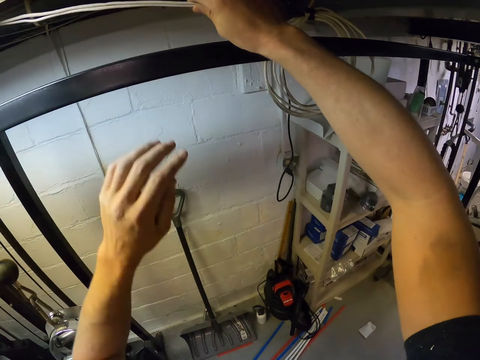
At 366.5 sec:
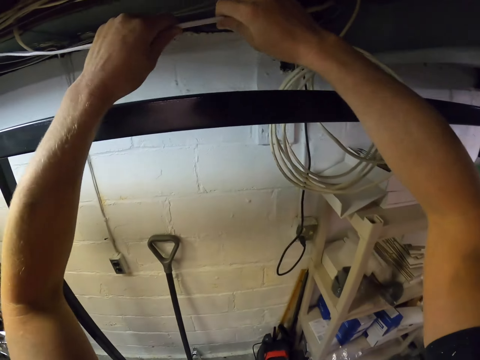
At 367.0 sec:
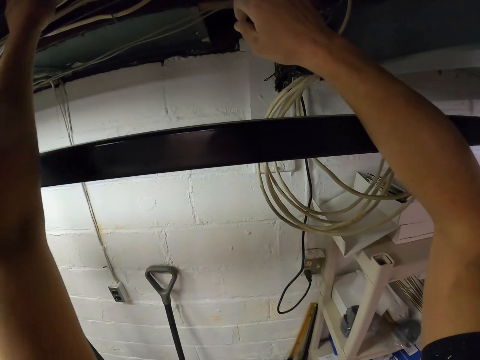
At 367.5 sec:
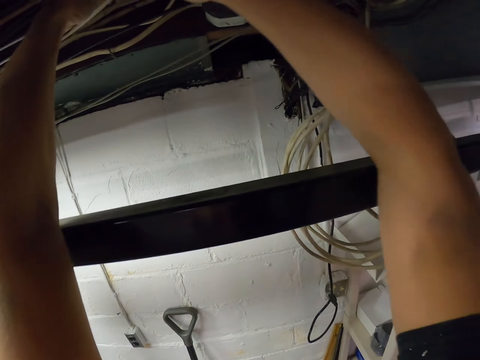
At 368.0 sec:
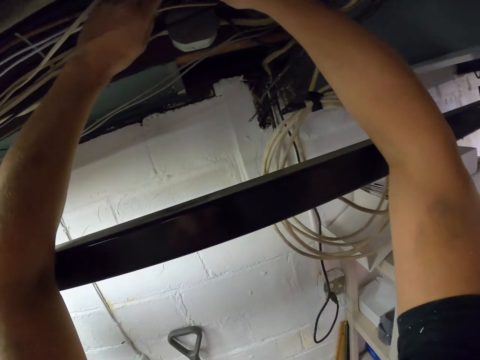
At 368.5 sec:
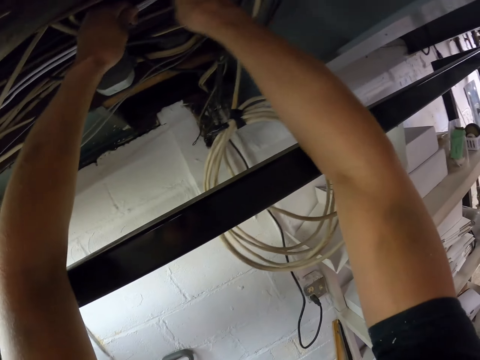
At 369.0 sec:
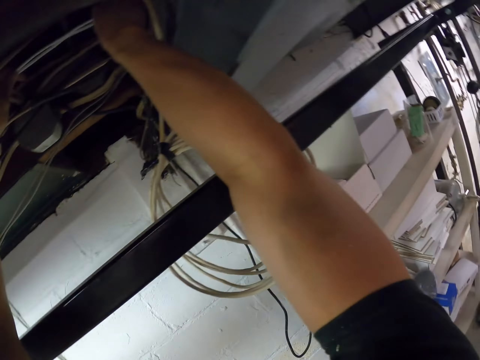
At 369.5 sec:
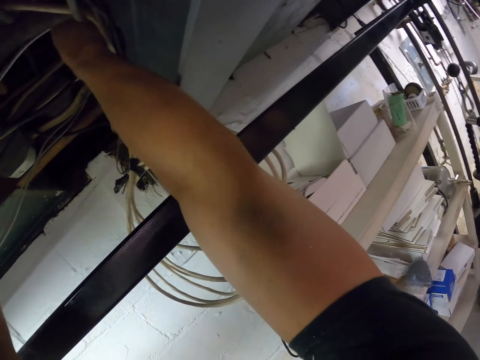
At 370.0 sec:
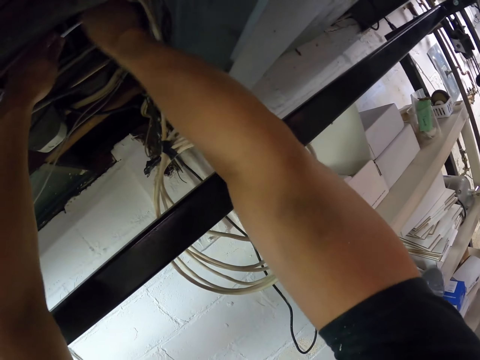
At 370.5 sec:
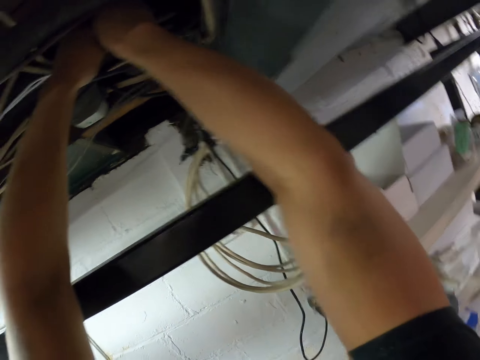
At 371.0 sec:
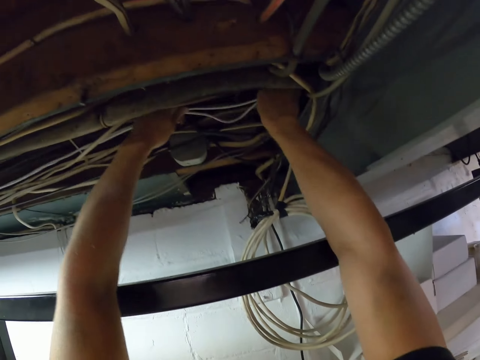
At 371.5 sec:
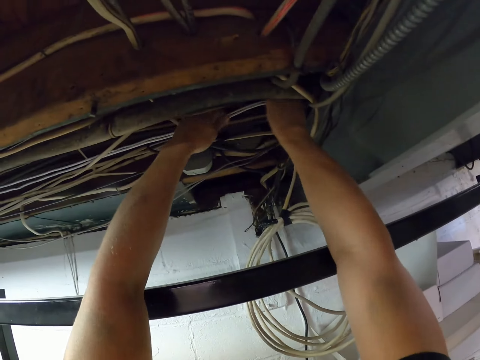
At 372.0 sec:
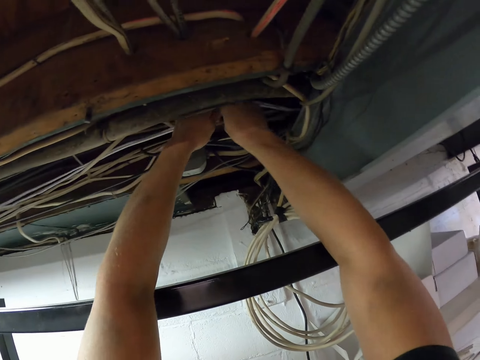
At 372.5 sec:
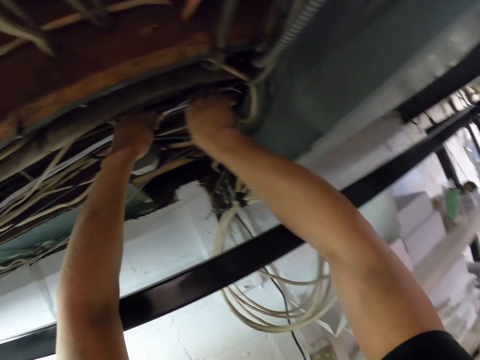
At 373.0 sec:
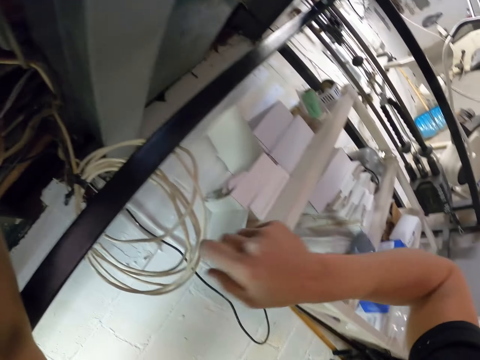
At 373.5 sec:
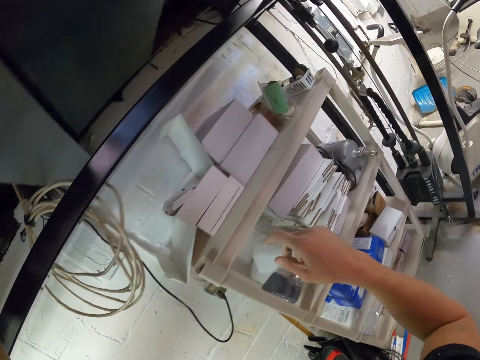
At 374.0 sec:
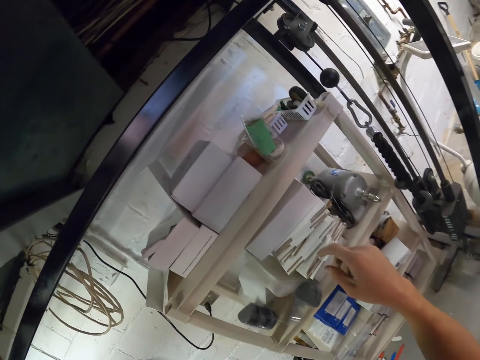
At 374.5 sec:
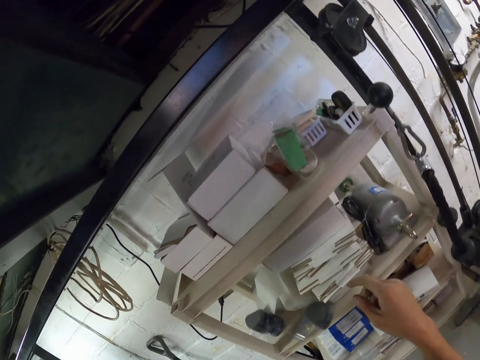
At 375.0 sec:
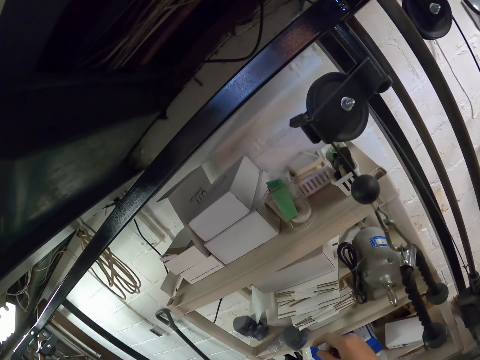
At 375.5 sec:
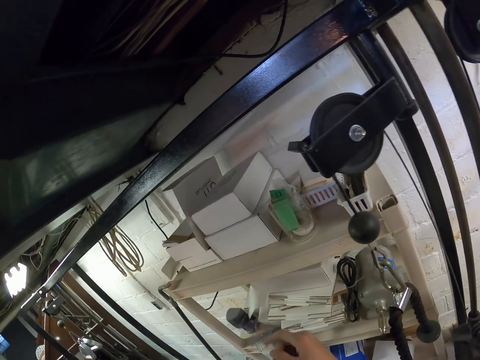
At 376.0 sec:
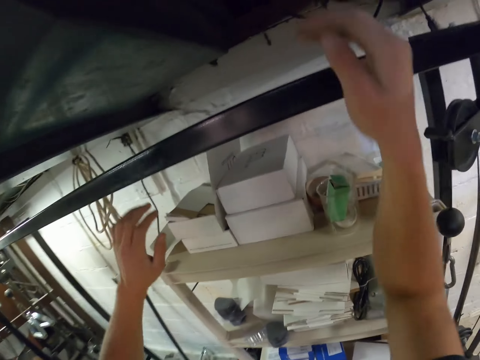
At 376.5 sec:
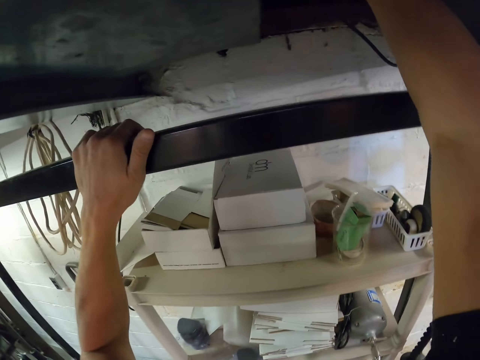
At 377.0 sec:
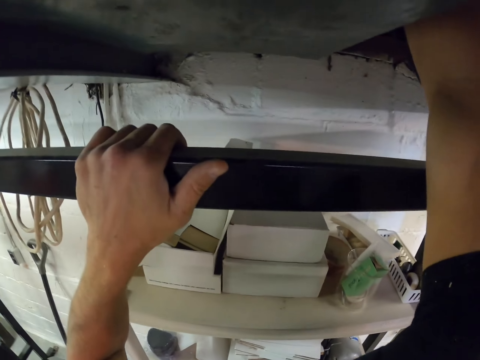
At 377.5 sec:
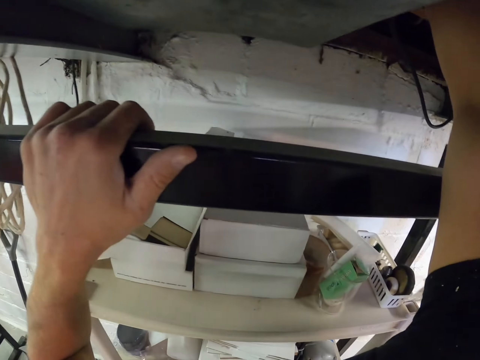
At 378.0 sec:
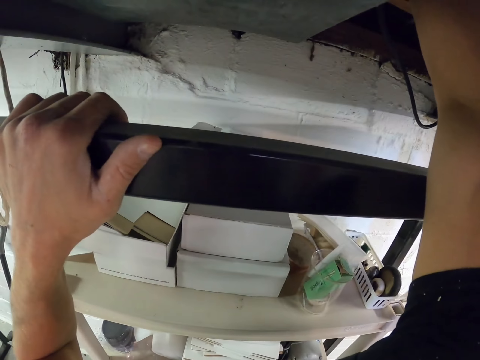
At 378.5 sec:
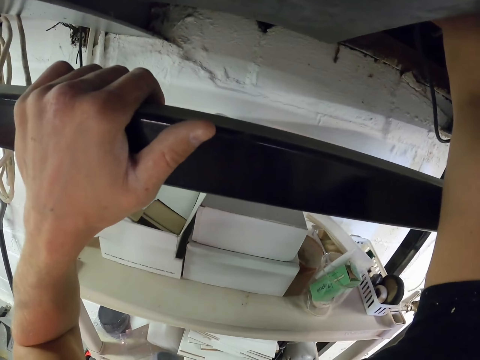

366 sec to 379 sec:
The camera wearer holds the electric wire with both hands. They pull the electric wire over the roof with both hands. They pass the wire on the ceiling.

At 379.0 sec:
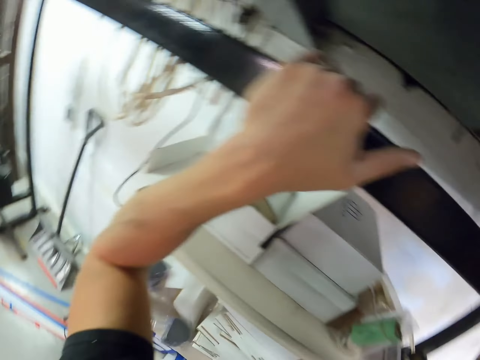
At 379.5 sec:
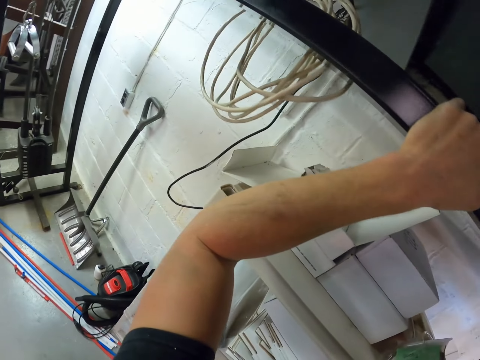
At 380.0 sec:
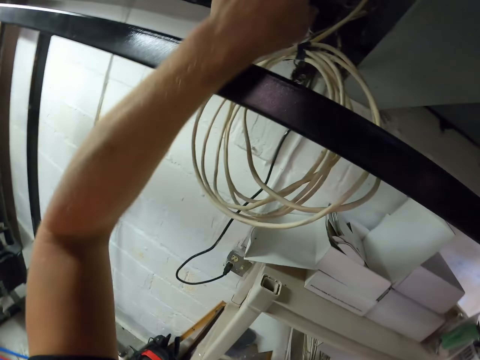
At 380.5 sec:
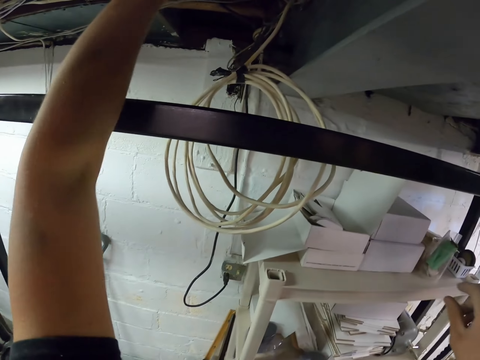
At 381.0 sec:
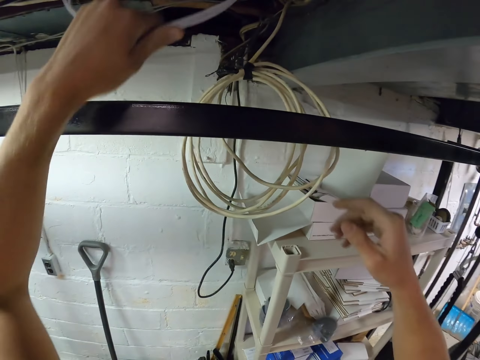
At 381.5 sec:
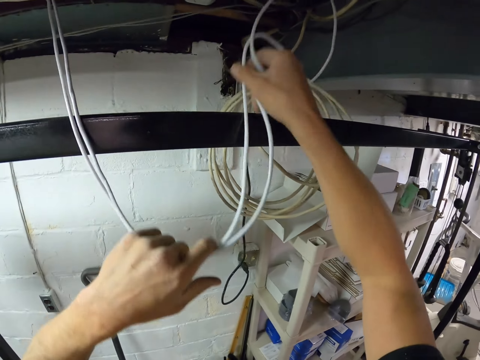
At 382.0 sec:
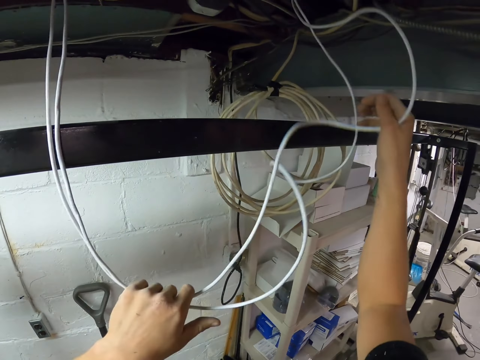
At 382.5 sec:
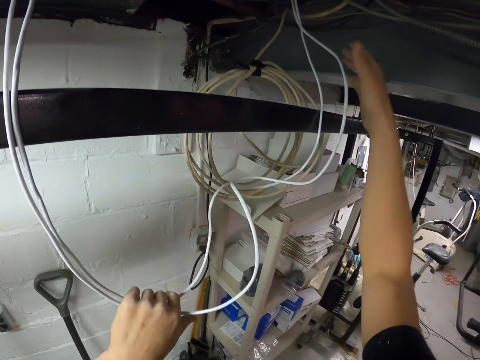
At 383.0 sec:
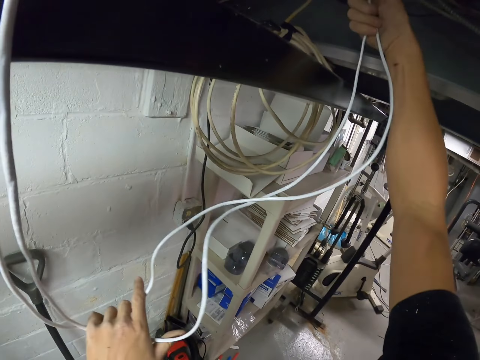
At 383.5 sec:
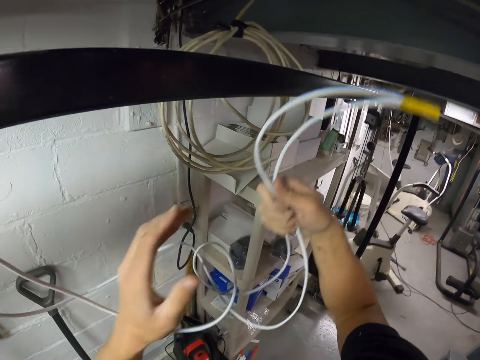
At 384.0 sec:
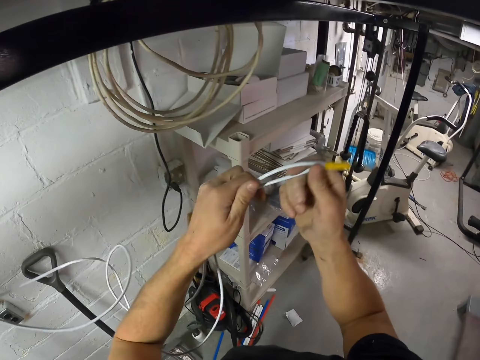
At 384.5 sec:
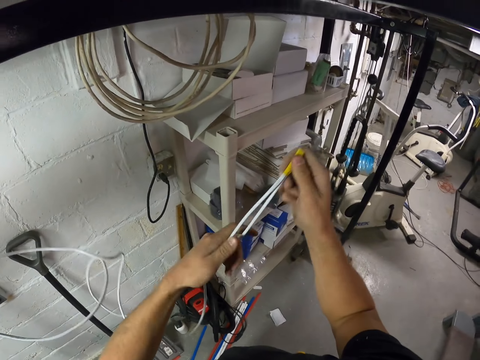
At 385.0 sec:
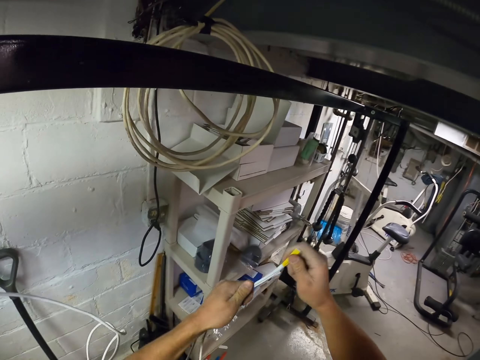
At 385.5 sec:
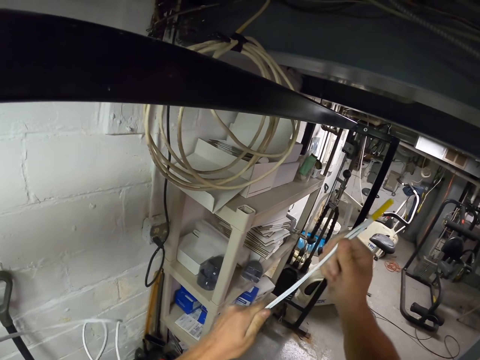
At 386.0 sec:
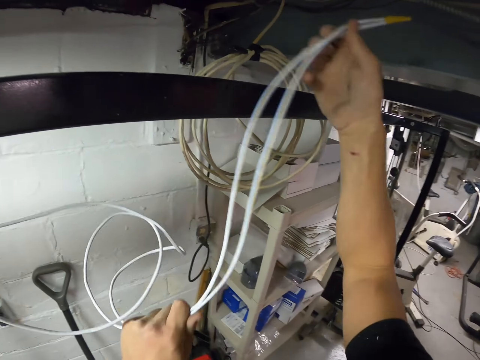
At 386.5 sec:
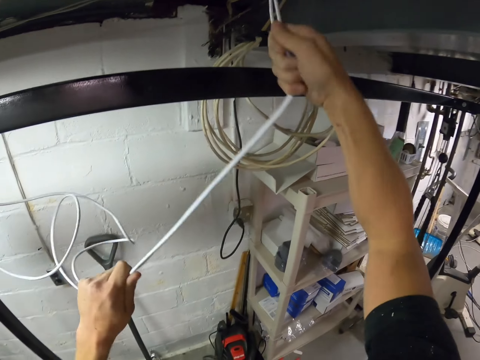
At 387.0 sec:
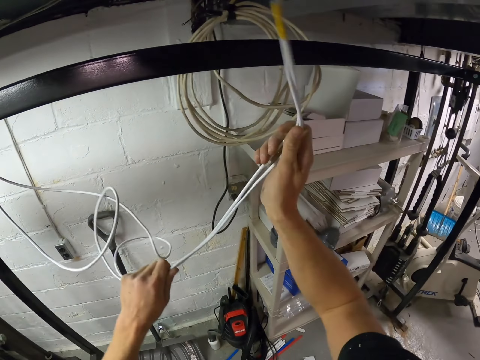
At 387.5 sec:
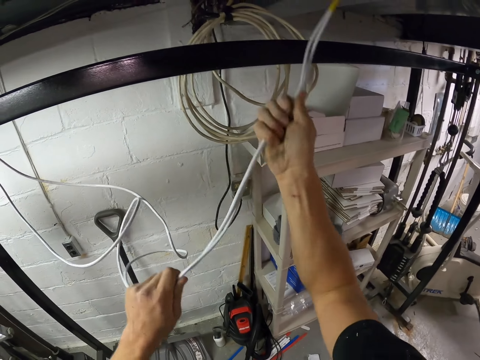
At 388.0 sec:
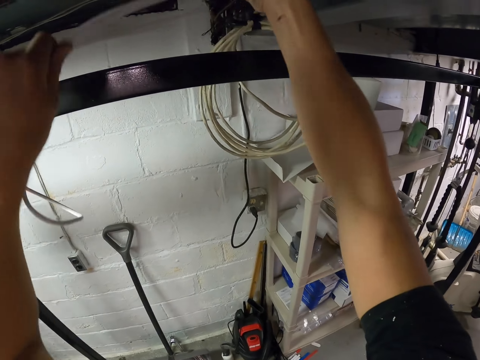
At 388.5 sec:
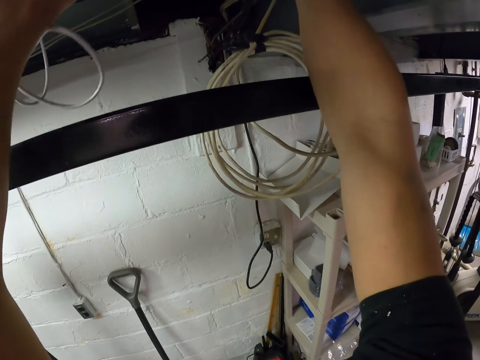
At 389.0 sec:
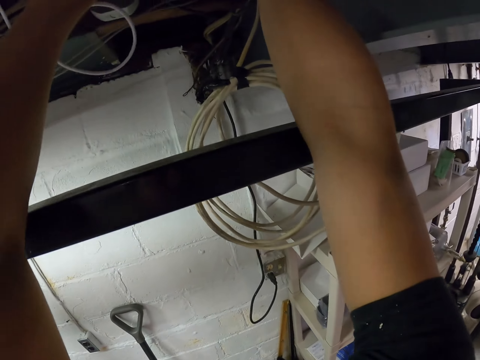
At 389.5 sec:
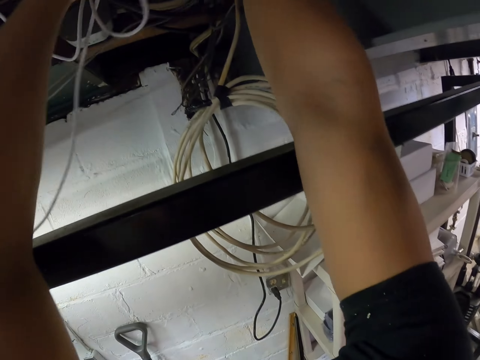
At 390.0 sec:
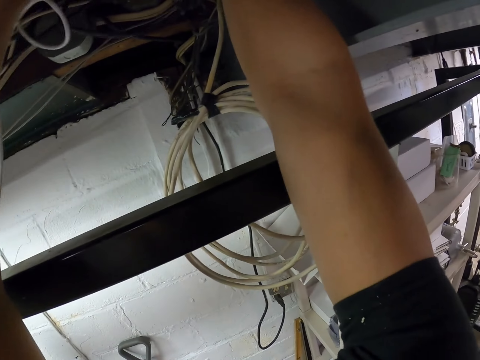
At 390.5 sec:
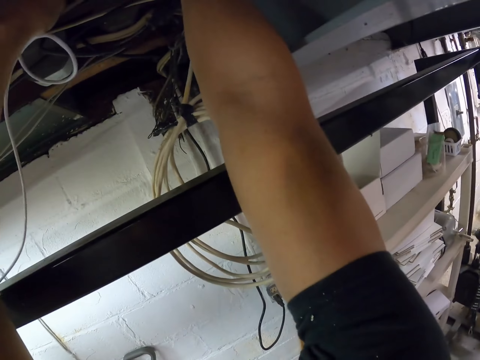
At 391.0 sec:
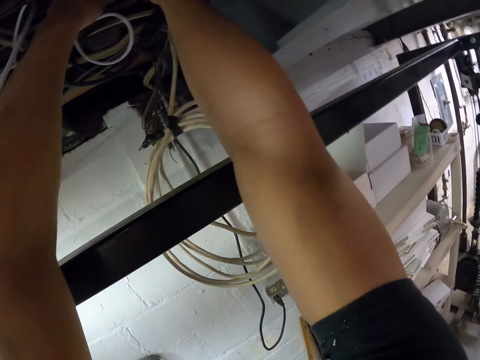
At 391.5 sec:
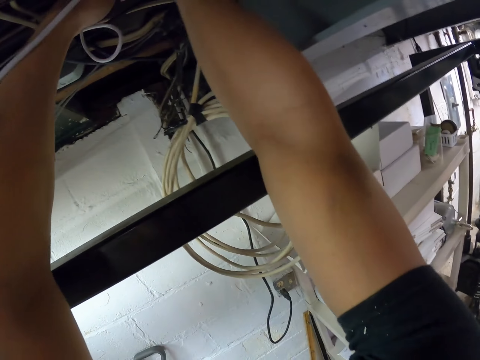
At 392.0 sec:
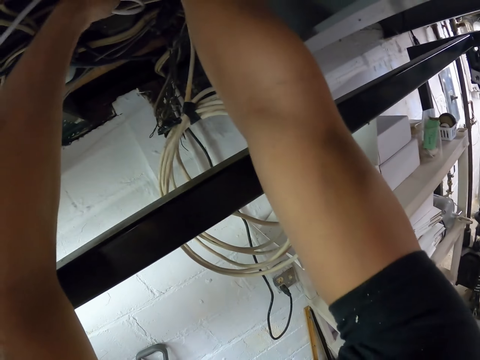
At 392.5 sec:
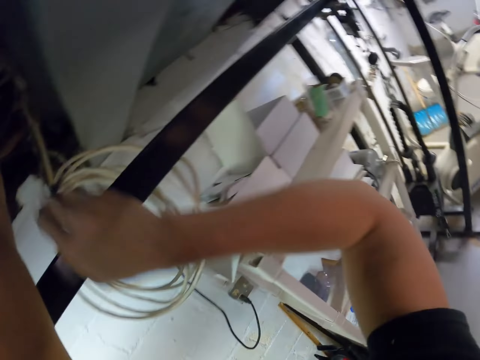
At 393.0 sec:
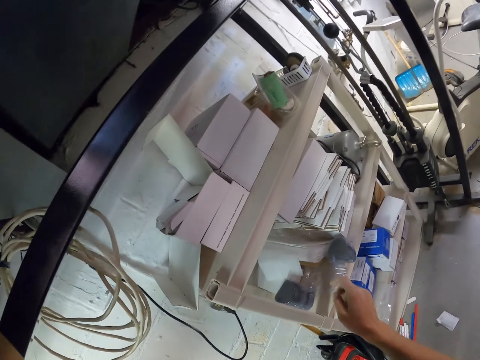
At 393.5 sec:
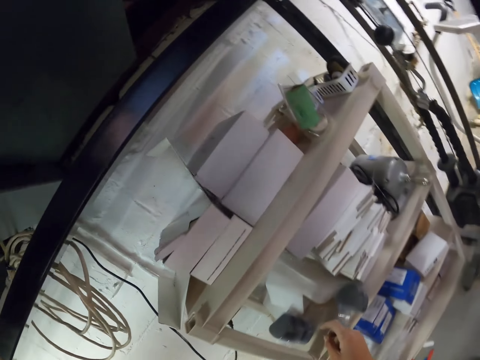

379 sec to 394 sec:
The camera wearer pulls the electric wire from the roof with both hands. They adjust the wire. They pass the electric wire over the roof with both hands.
